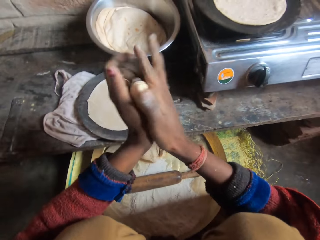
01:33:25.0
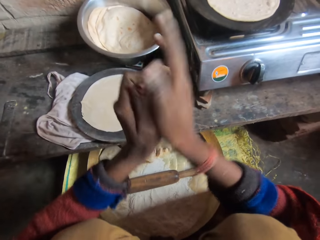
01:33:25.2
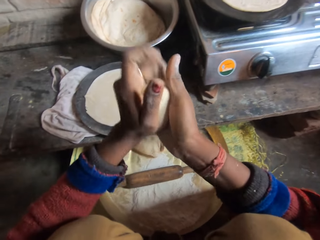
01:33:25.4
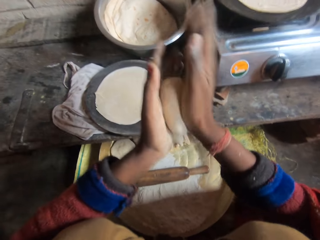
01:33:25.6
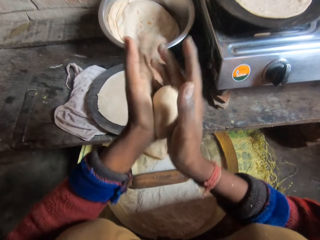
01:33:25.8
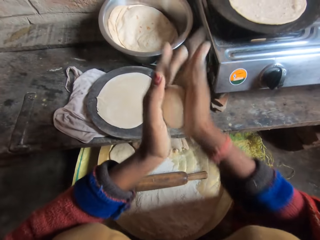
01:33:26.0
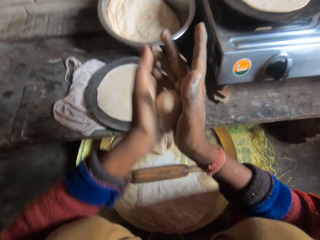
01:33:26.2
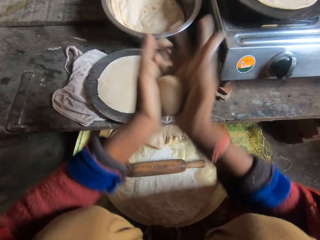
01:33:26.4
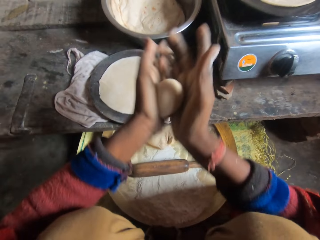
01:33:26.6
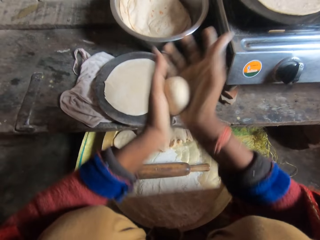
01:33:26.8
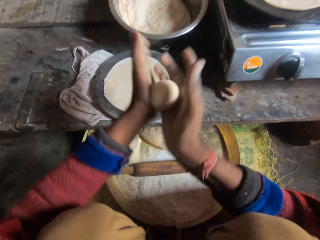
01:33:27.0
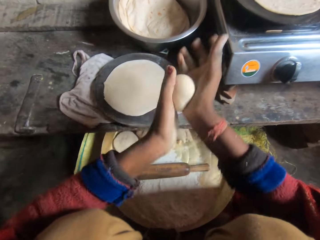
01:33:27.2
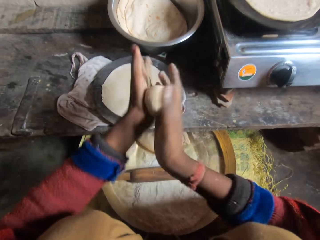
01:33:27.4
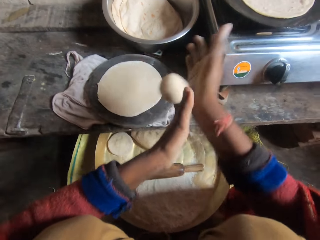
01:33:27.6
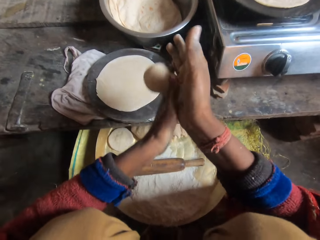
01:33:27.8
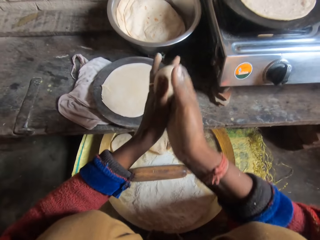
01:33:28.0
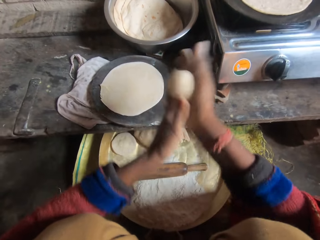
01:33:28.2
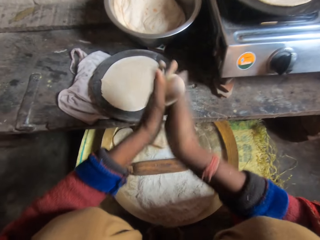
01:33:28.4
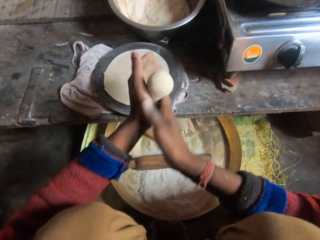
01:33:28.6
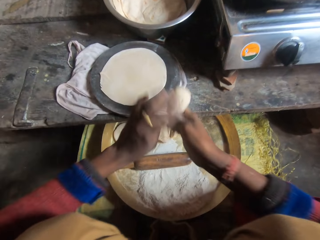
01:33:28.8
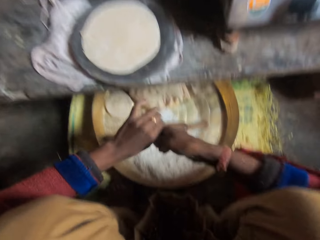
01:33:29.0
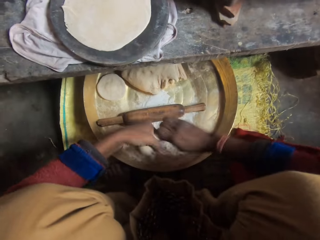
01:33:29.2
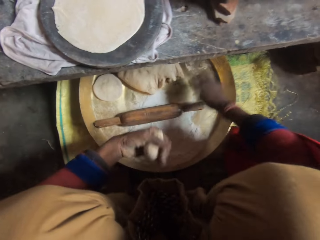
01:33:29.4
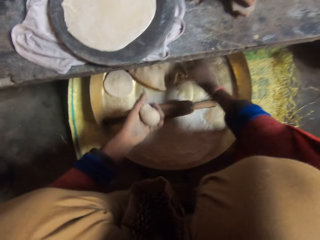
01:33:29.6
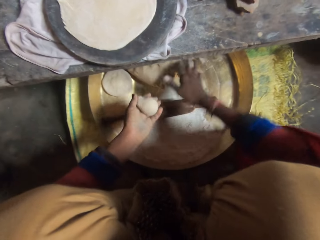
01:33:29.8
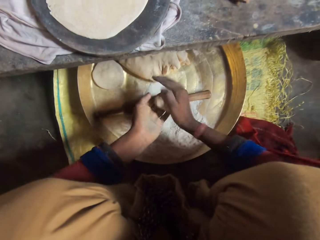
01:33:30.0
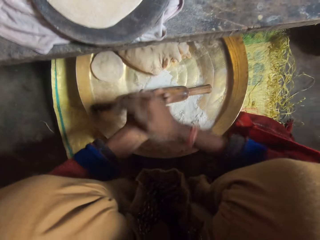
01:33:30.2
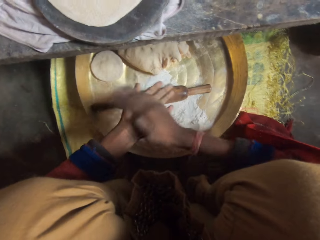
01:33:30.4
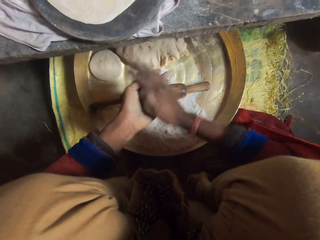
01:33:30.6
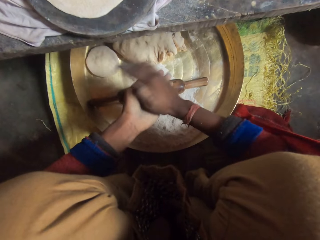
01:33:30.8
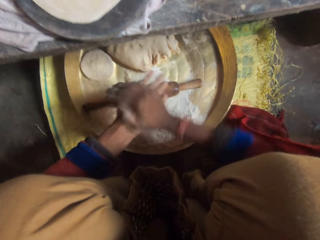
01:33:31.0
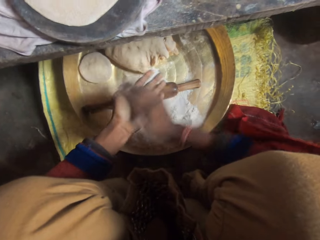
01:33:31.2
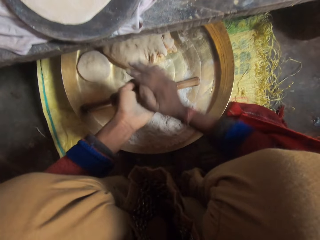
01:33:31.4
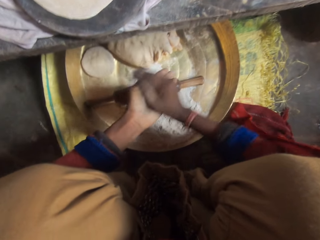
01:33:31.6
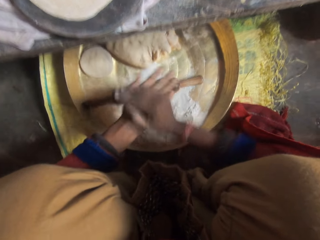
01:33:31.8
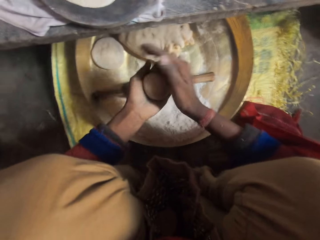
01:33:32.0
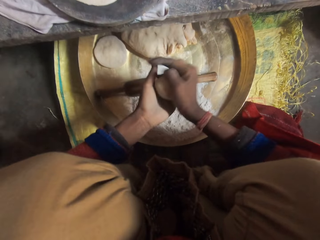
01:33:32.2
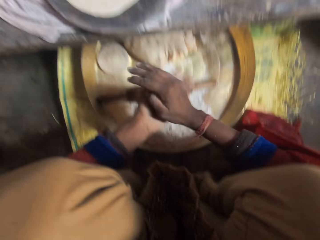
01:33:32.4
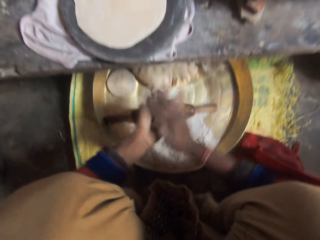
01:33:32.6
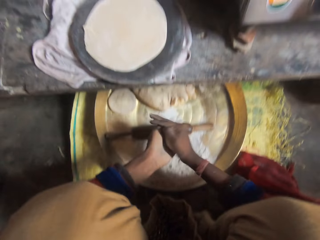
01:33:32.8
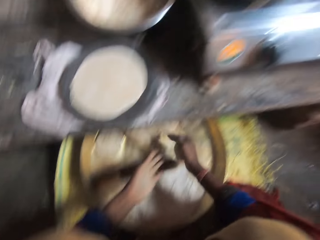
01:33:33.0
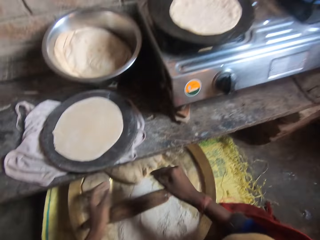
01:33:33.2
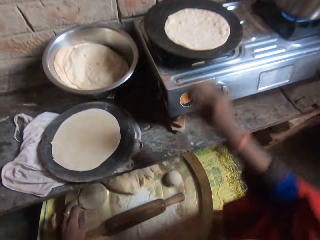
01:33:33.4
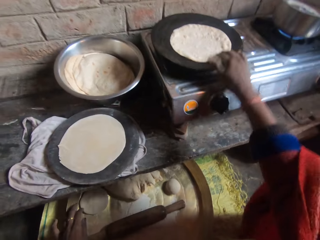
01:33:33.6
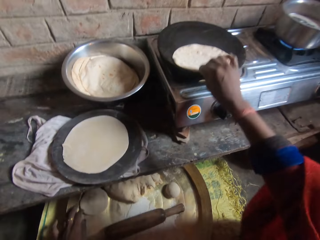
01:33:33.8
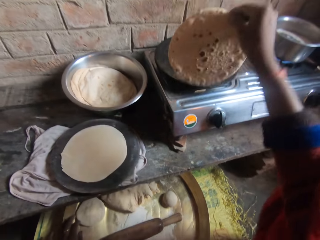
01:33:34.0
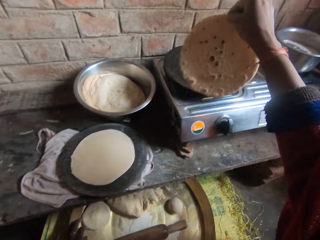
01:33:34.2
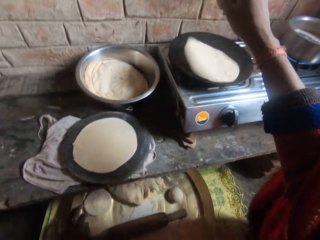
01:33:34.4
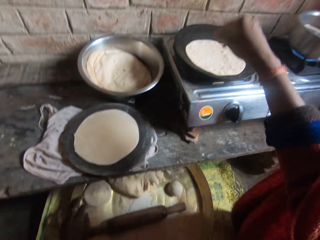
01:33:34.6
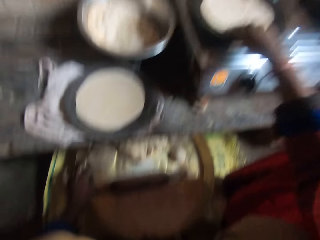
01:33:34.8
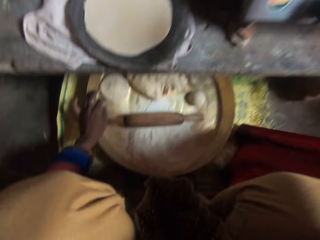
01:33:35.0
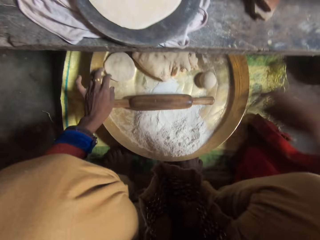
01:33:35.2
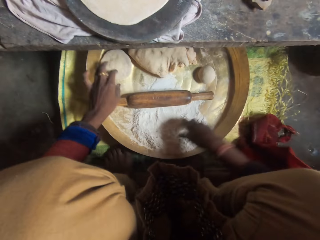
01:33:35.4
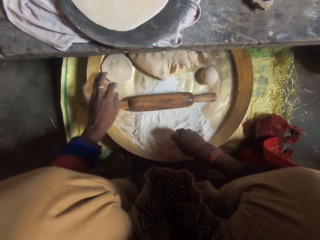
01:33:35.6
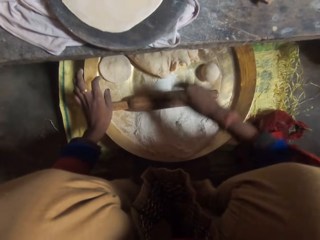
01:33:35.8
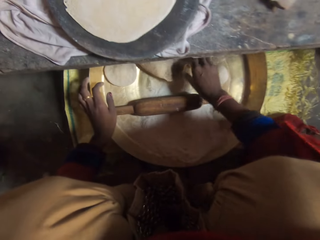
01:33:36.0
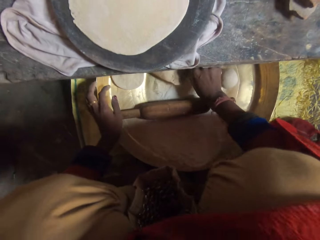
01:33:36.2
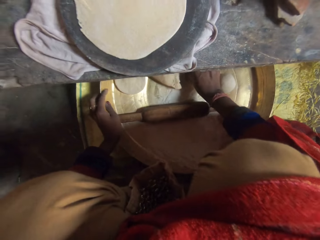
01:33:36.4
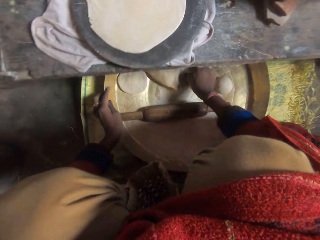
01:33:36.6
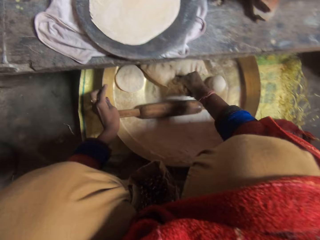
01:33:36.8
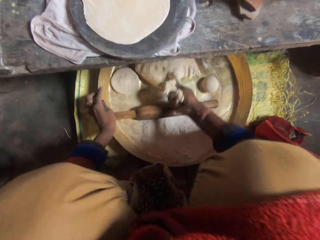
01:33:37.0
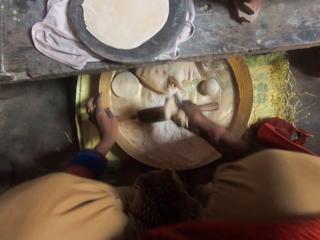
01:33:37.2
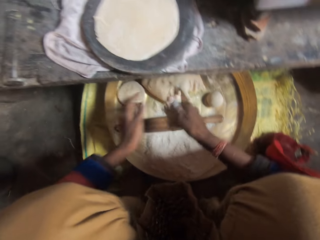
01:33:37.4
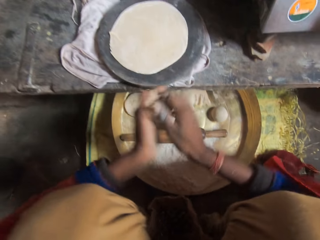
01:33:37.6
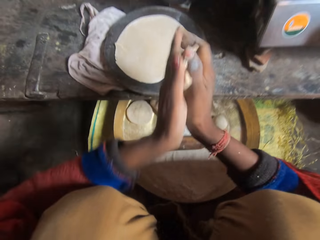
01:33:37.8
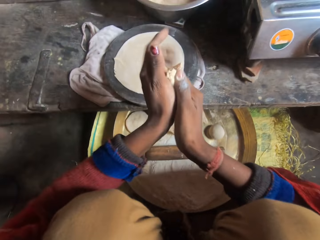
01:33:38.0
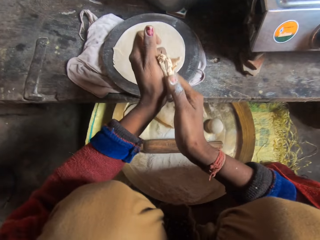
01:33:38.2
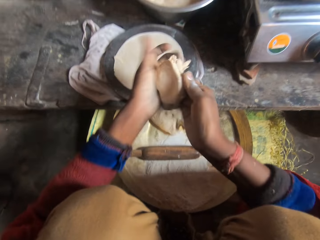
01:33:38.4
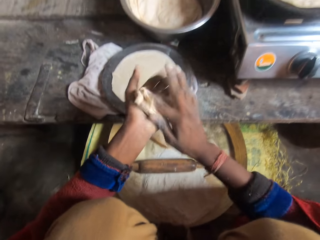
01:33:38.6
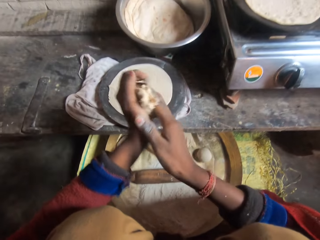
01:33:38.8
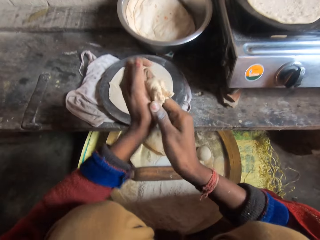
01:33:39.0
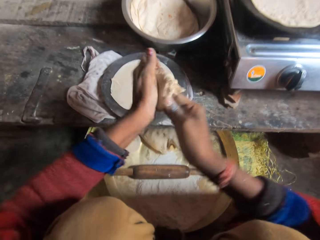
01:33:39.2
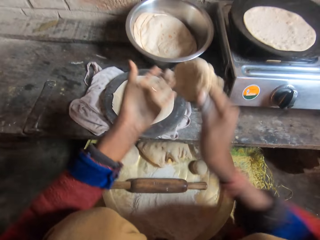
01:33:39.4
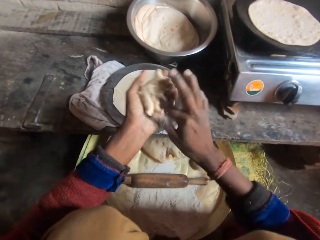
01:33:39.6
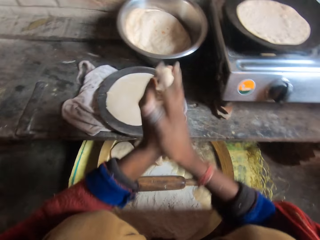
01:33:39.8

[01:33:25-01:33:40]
The camera wearer talks to the woman. She rolls the dough with her hands. The woman talks to the camera wearer. The camera wearer lowers her hands. She cuts the excess dough with her hand. She places the piece of dough on the bigger dough. She rolls the dough with her hands. She drops the dough on the tray. She moves her hand forward and picks up the flatbread. She adjusts the dough in the pan. She drops the flatbread on the flat pan. A man talks to the camera wearer. The camera wearer places her hand on the flatbread. She stares at the flour. She lowers her right hand. She places her hand on the flour. She moves her hand forward. She molds the dough with flour with her hands. She cuts the dough with her hand. She places her hand on the tray. She cuts the dough with her hand. She lets go of the tray. She talks to the woman. She presses on the dough with her hands.

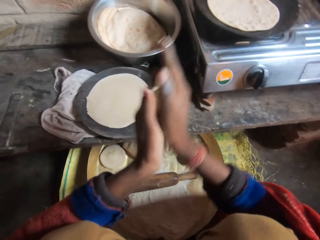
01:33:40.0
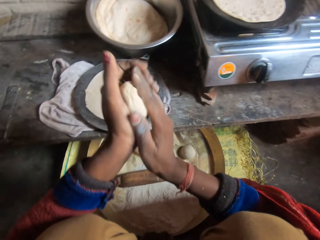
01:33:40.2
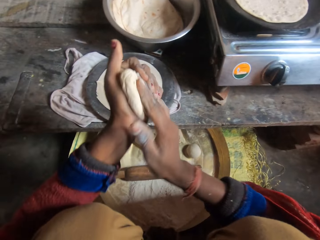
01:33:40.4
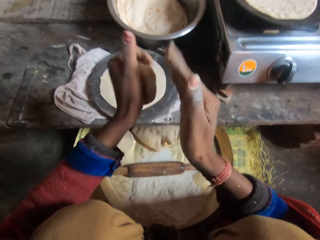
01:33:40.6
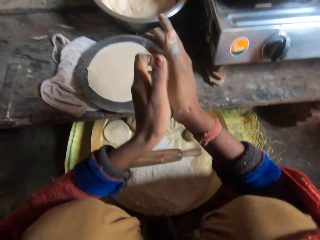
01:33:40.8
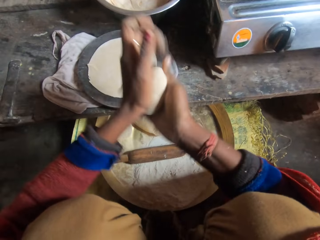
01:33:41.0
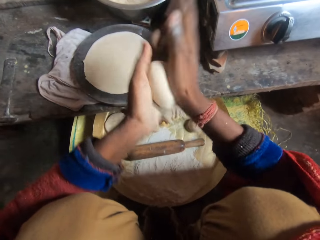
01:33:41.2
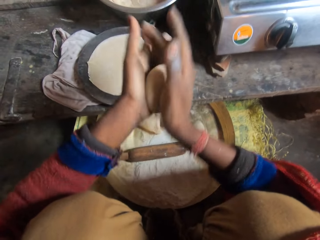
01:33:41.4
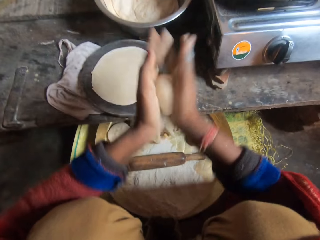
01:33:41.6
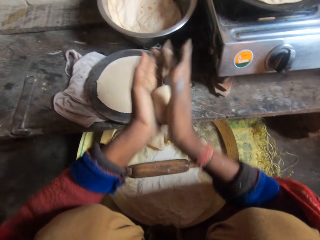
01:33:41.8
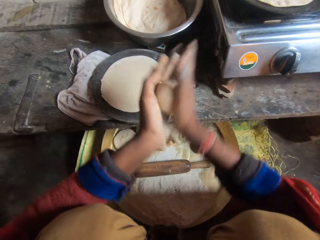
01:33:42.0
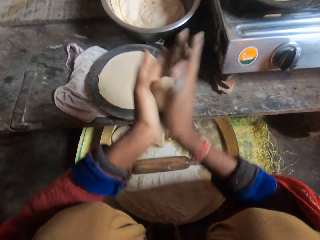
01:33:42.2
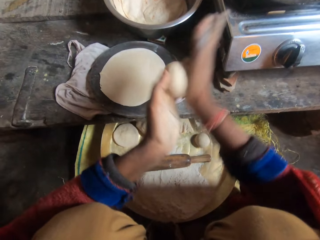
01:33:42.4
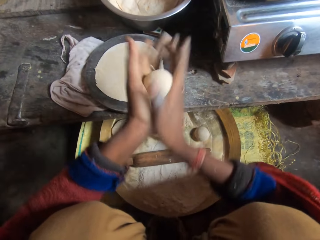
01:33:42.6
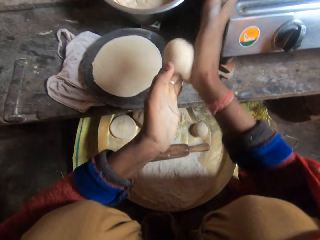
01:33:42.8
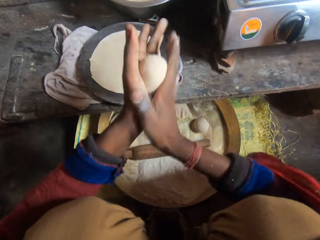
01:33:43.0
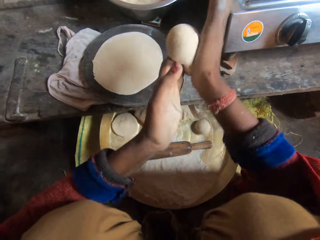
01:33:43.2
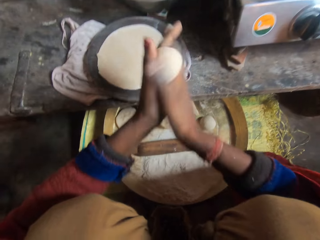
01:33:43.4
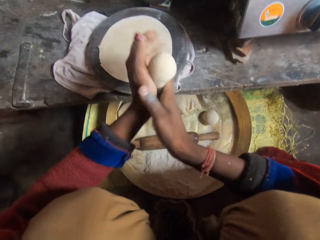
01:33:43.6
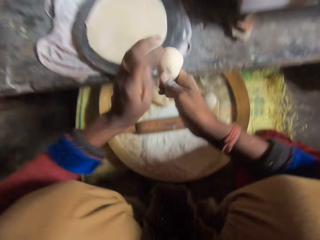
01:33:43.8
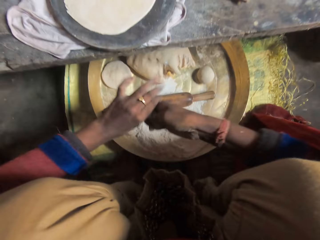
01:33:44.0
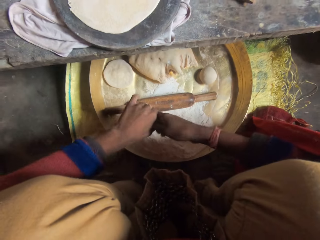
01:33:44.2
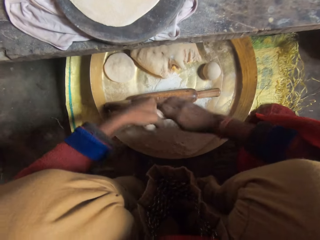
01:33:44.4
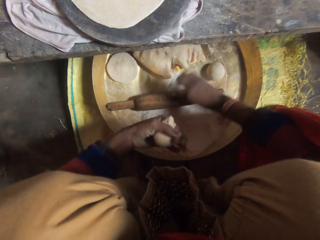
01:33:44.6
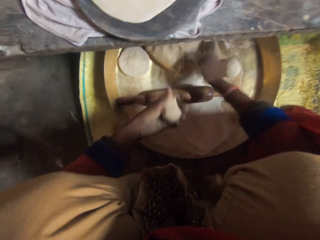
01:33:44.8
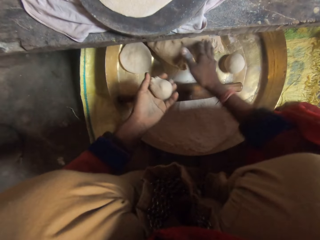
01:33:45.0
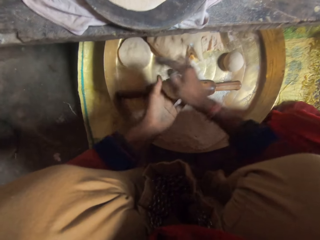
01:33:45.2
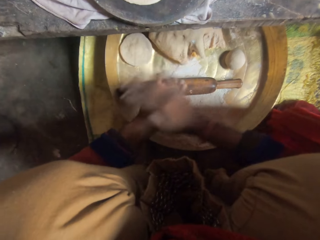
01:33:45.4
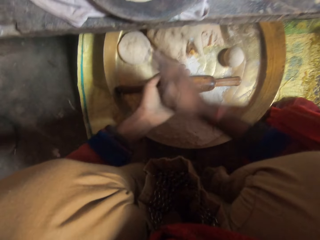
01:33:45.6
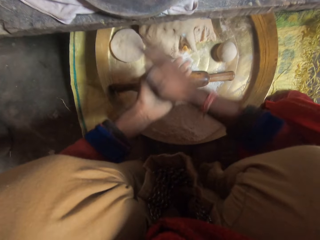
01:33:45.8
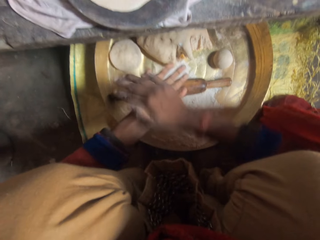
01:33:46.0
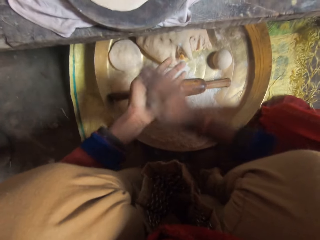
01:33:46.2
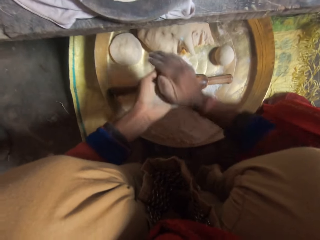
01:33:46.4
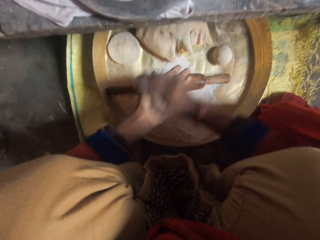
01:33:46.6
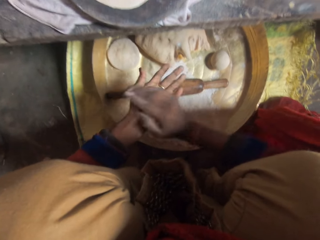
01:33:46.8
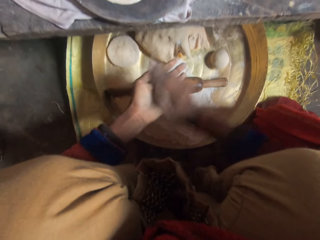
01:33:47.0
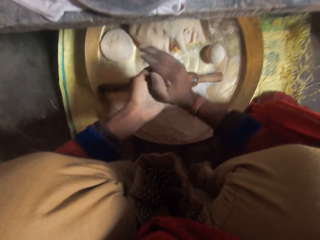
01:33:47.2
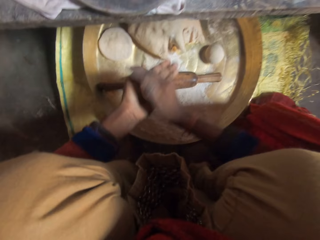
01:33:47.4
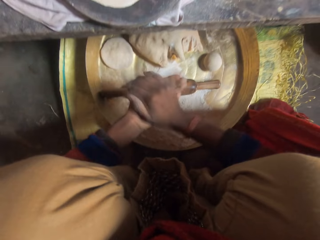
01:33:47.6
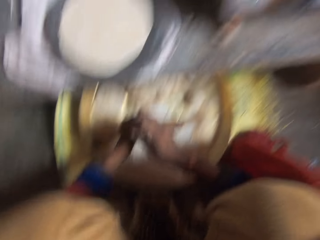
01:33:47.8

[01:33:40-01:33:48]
The camera wearer rolls the dough with her hands. She lowers her hands. She cuts the excess dough with her hand. She places the dough on the bigger dough. She moves her hand towards her. She rolls the dough with her hands.
